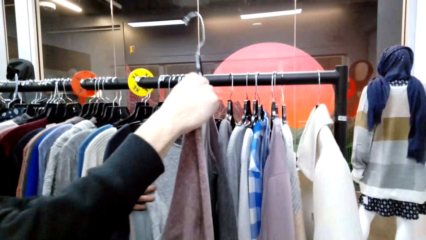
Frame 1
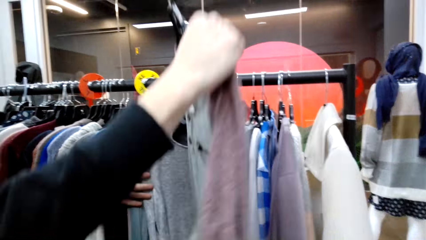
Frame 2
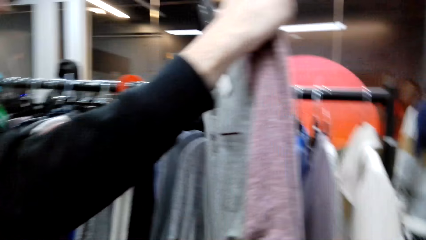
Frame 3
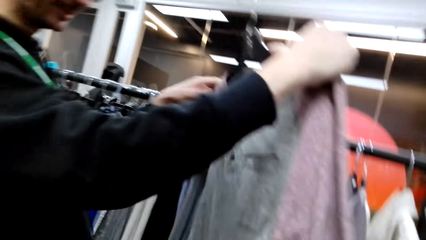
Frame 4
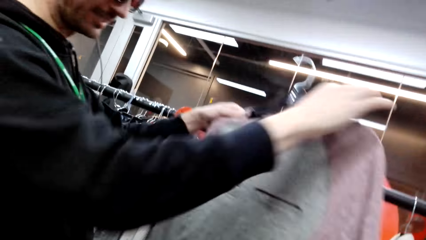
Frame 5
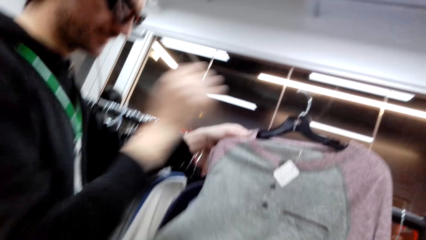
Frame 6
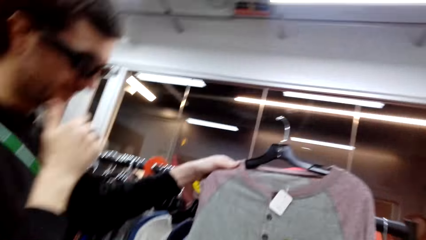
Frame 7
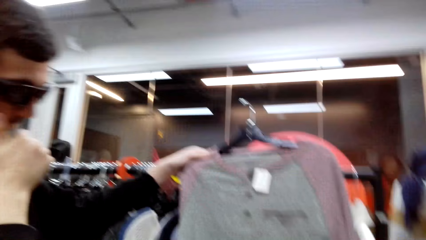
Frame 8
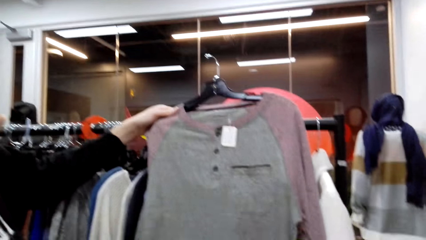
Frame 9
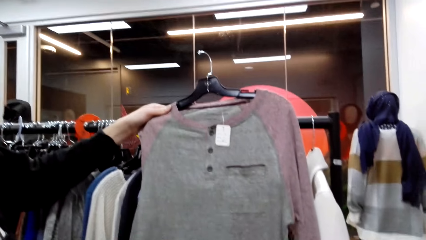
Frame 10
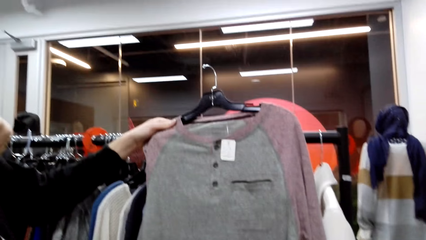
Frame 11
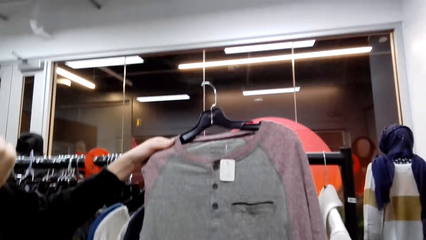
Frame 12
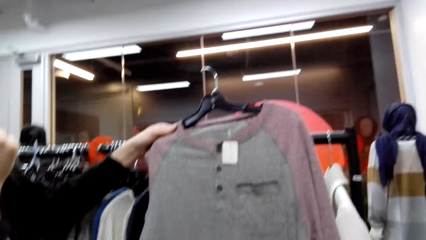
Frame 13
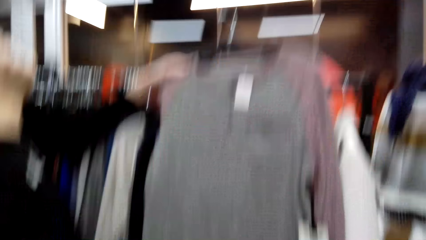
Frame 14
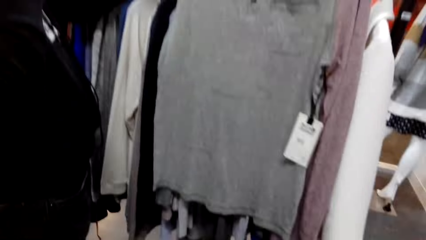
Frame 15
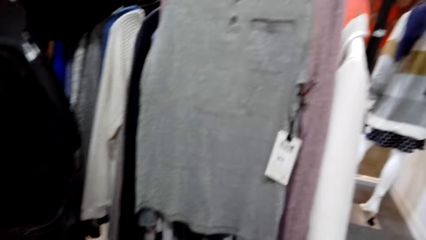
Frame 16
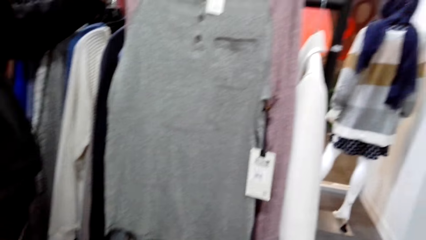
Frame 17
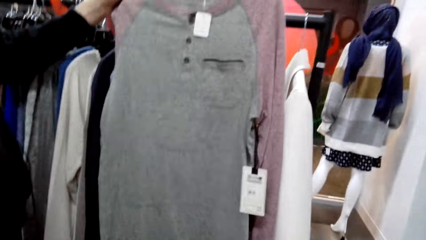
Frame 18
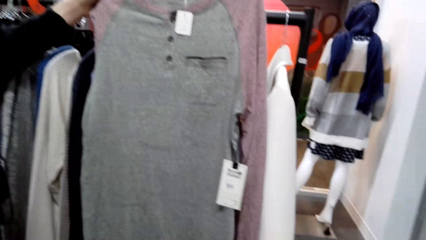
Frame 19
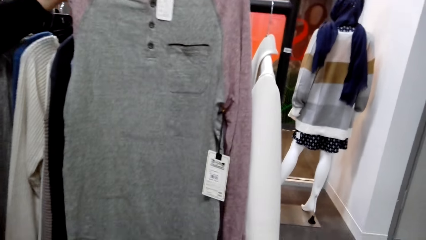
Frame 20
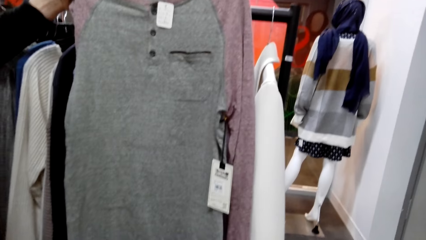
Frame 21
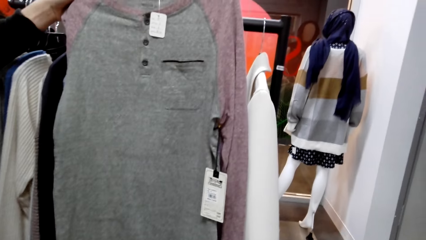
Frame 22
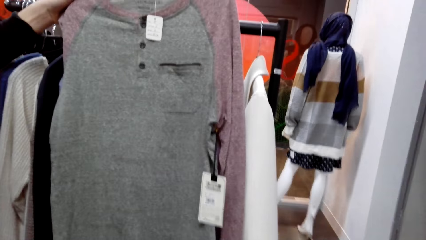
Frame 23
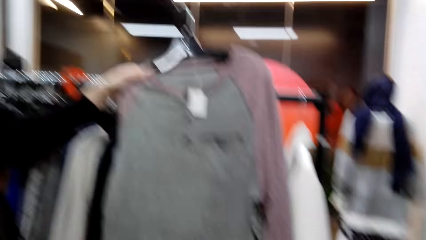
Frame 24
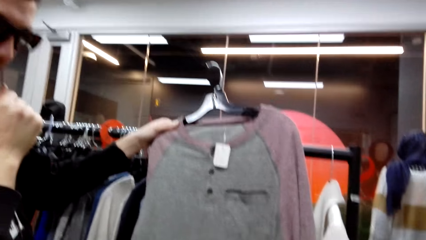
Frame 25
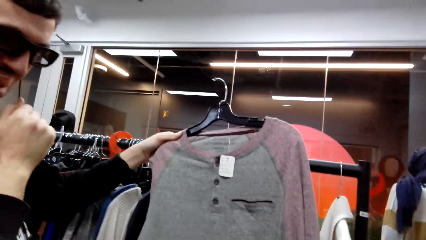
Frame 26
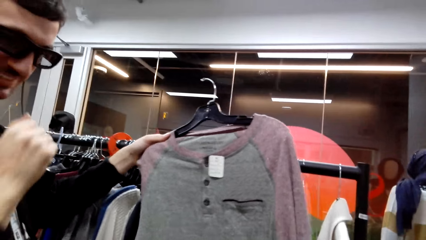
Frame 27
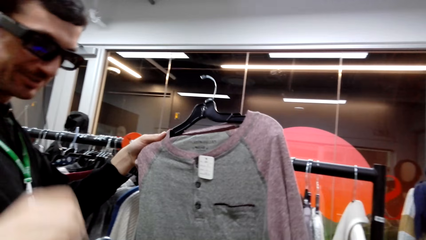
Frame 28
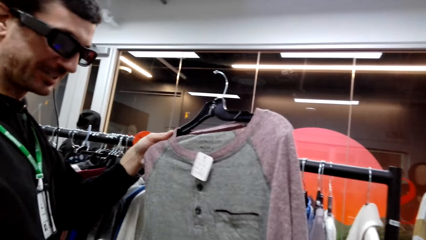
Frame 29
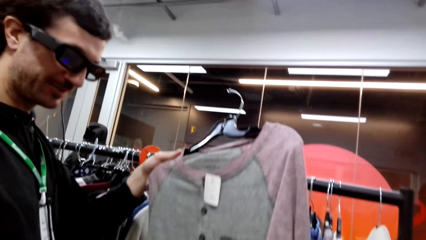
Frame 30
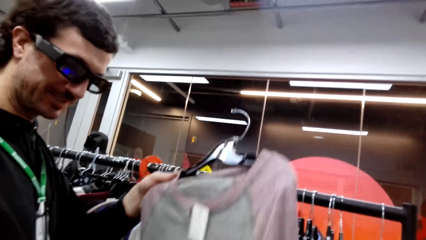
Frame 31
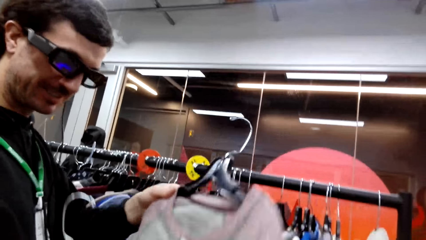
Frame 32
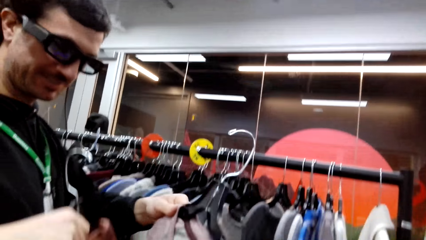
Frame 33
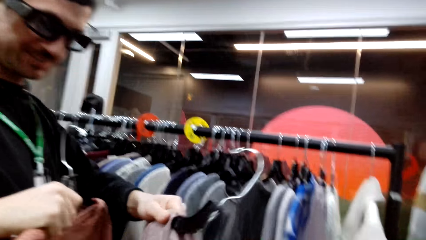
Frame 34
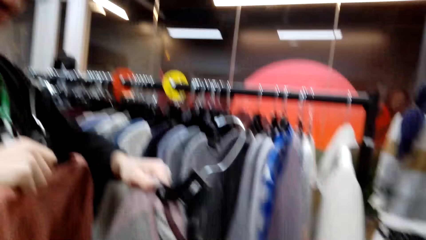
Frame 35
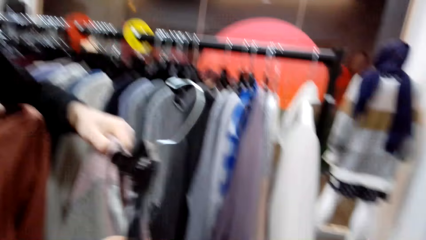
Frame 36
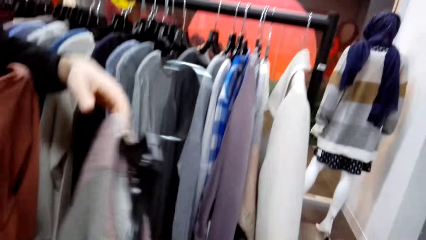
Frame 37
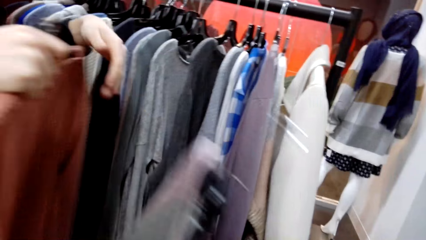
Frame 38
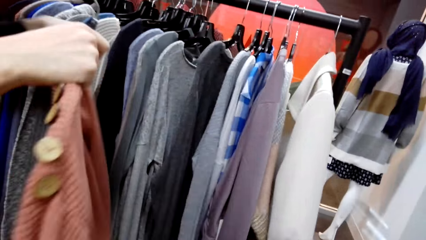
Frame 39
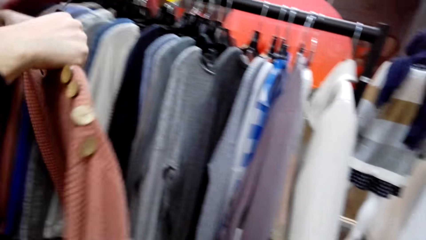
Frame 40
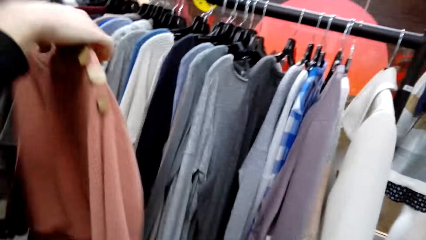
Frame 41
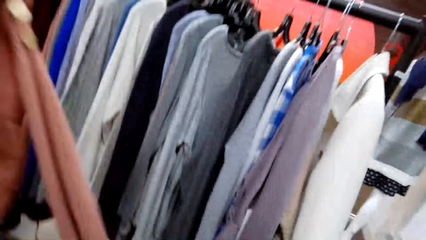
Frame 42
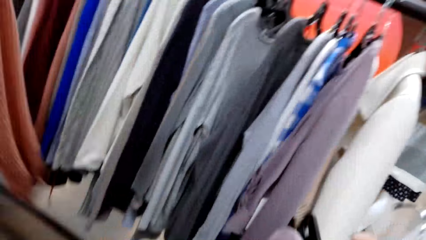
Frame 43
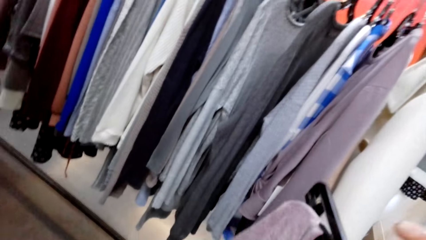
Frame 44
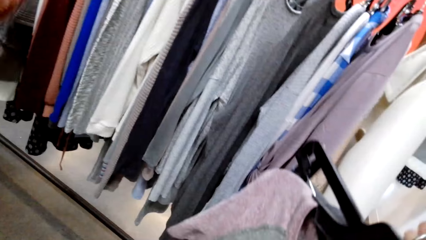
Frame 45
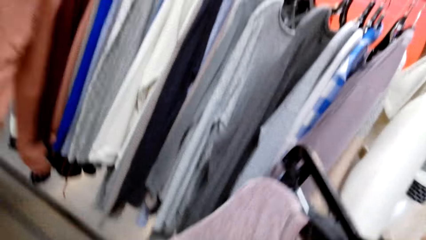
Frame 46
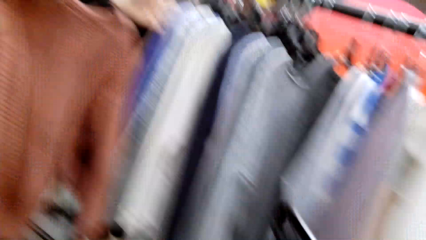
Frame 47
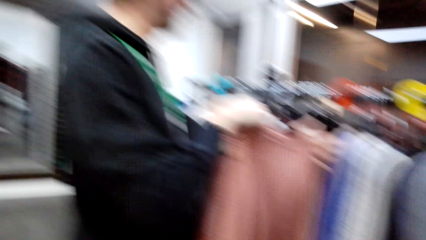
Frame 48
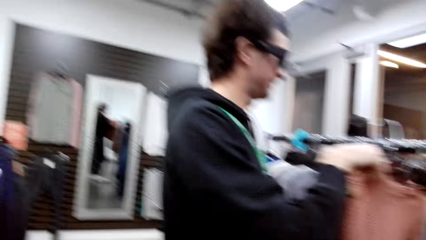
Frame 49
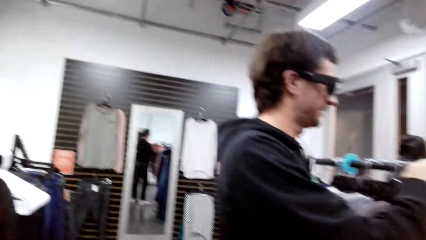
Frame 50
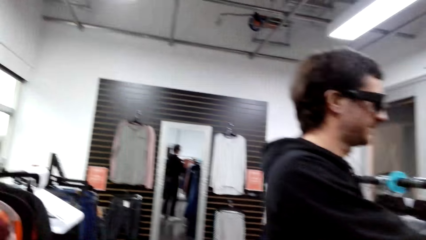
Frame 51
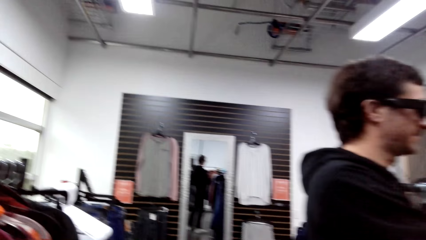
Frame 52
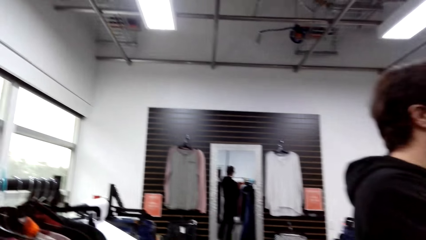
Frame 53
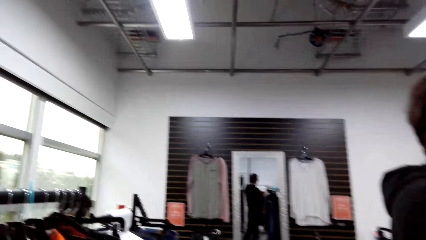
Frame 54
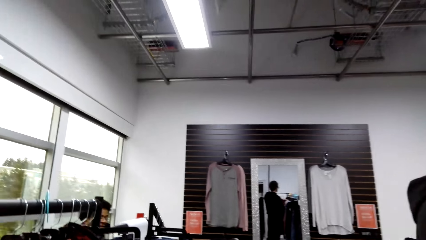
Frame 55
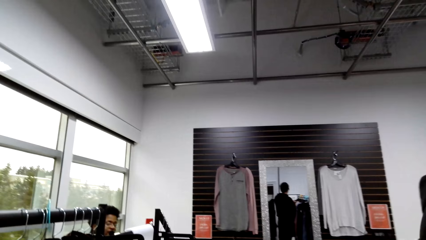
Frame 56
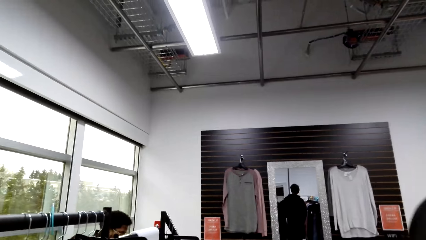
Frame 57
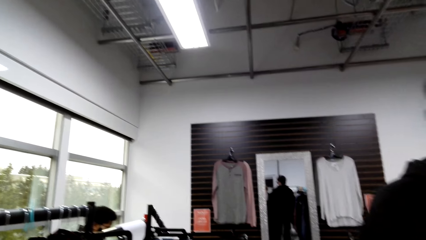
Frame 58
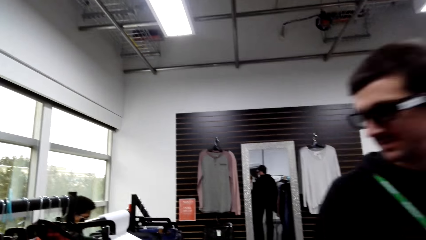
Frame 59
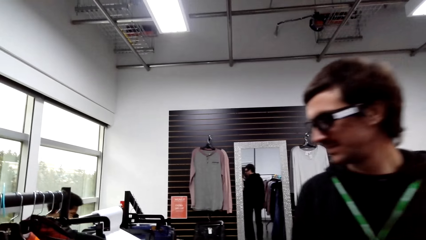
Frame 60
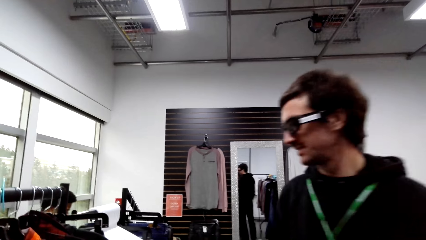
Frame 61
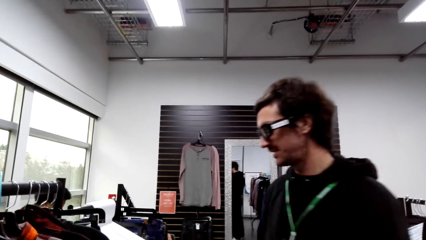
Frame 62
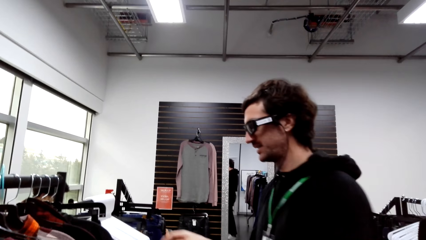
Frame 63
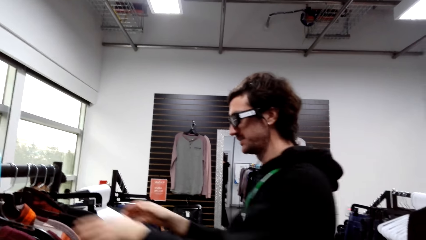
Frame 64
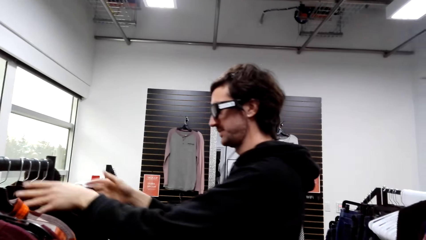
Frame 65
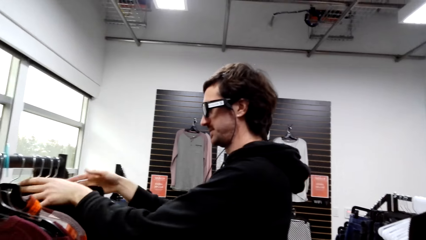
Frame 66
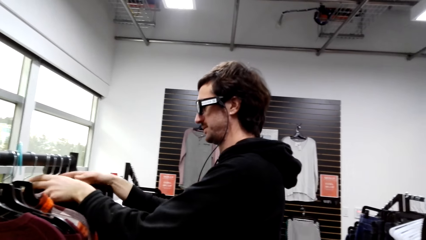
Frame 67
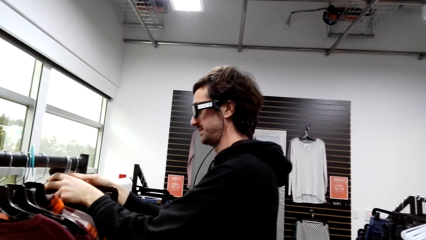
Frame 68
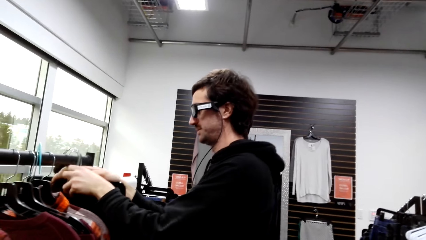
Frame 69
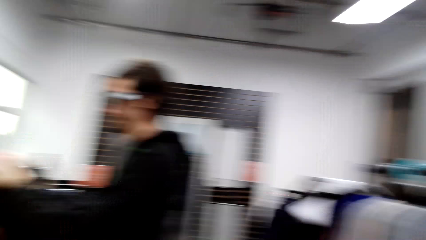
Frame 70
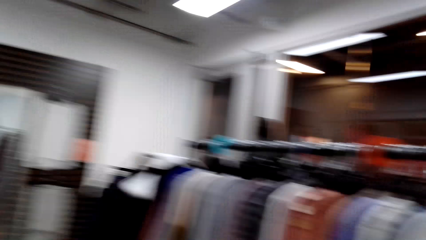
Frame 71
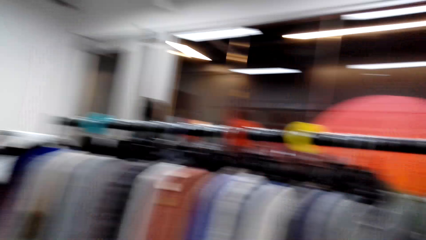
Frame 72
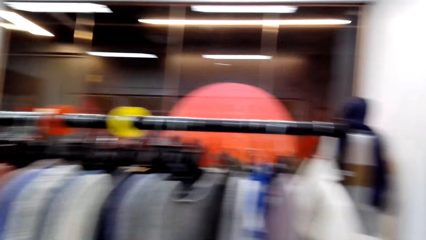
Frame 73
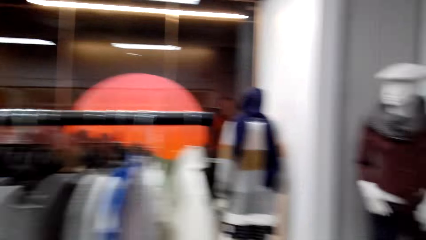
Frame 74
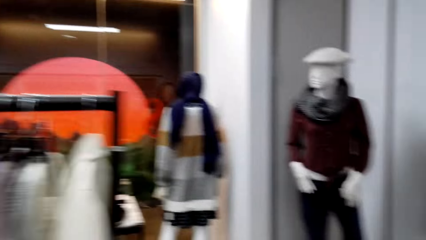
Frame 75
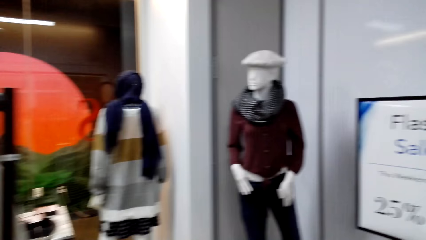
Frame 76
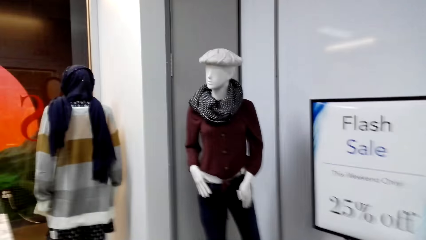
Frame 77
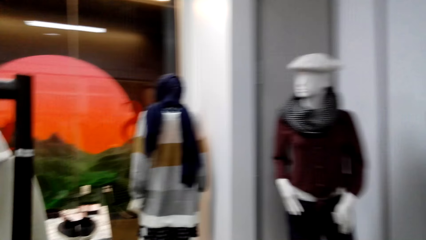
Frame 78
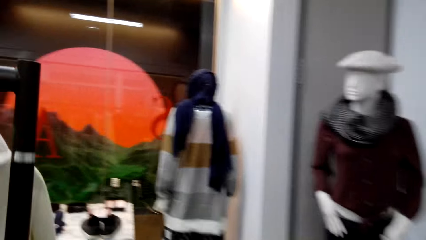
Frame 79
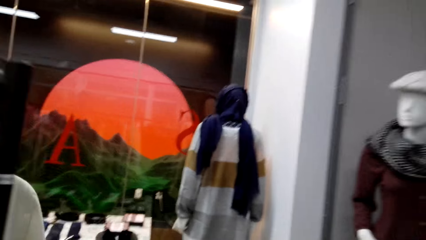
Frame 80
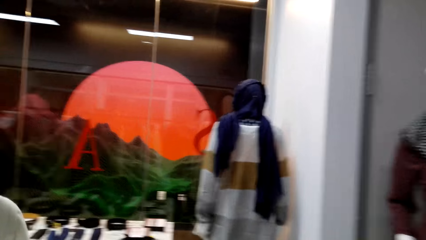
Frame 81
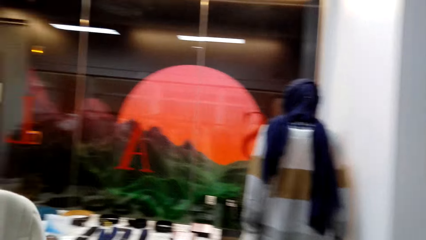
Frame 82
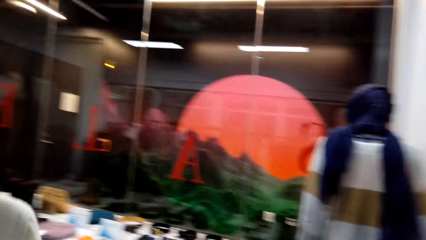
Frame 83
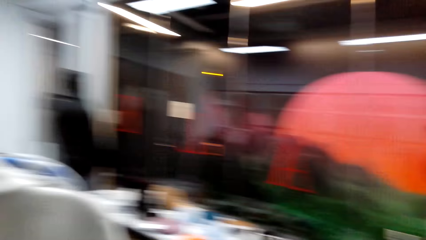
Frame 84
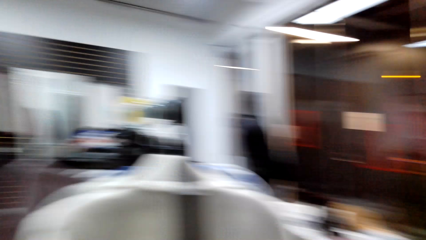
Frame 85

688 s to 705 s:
A man checks out the sweater. The man holds the clothes. The camera wearer converses with the man. The man moves the hand to the face. The man responds to the camera wearer. The man hands the camera wearer the sweater. The camera wearer takes the clothes. The man interacts with the camera wearer. The man holds the clothes. The camera wearer looks around. The man hangs the clothes to the closet. The man moves around. The man takes the clothes from the closet. The camera wearer moves around.
